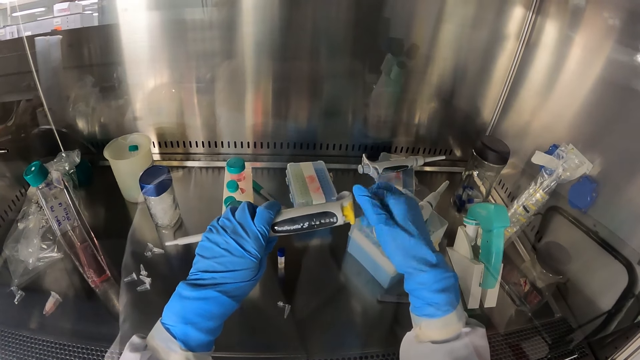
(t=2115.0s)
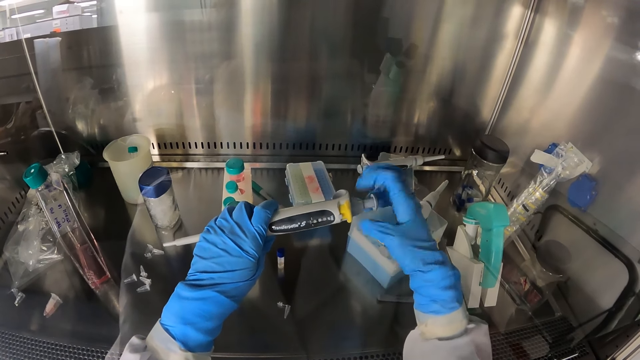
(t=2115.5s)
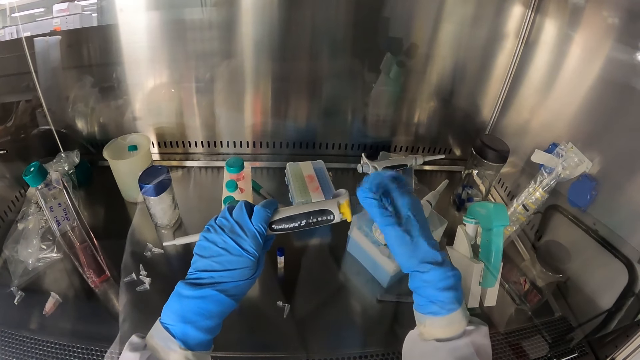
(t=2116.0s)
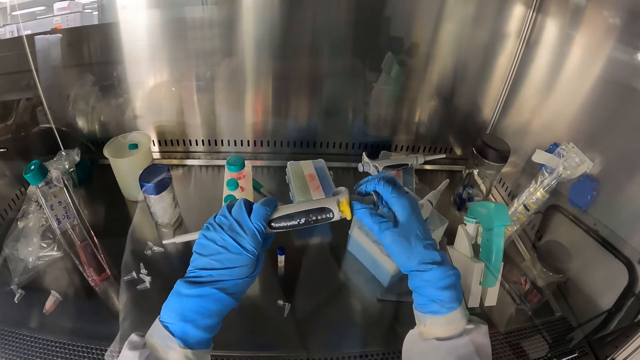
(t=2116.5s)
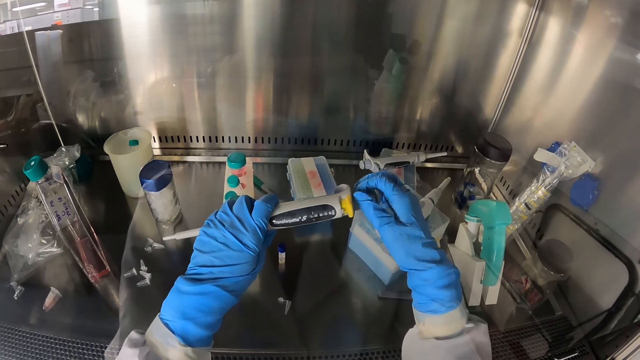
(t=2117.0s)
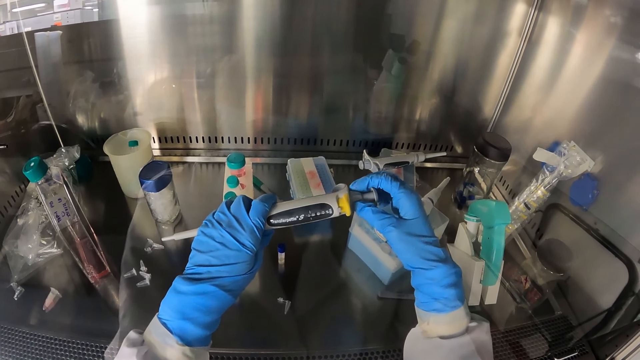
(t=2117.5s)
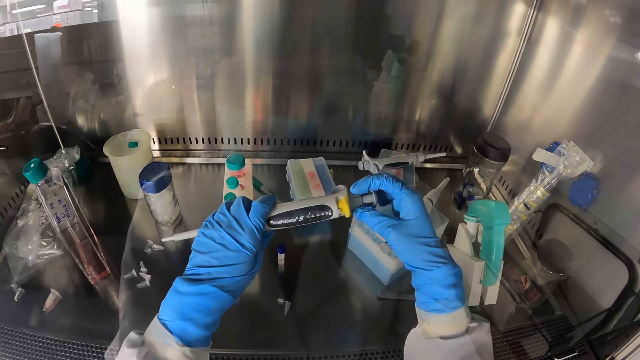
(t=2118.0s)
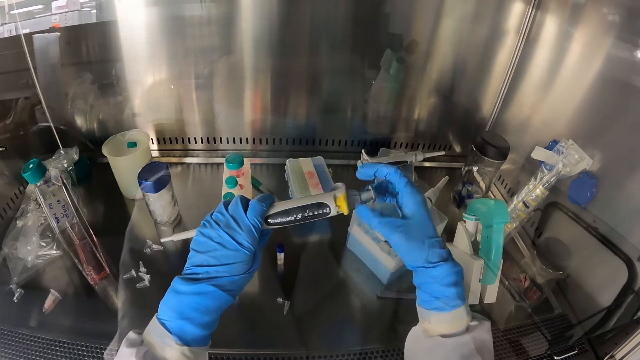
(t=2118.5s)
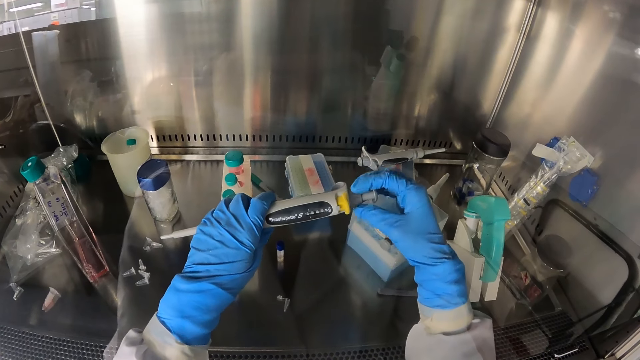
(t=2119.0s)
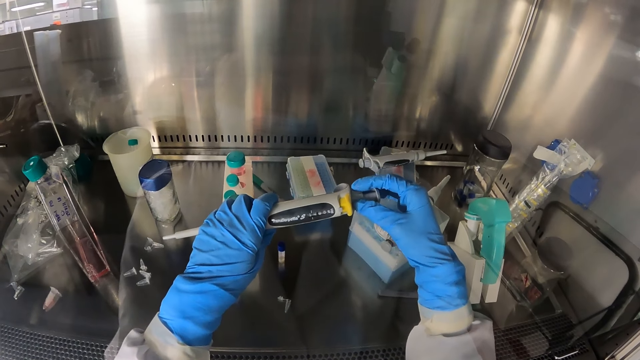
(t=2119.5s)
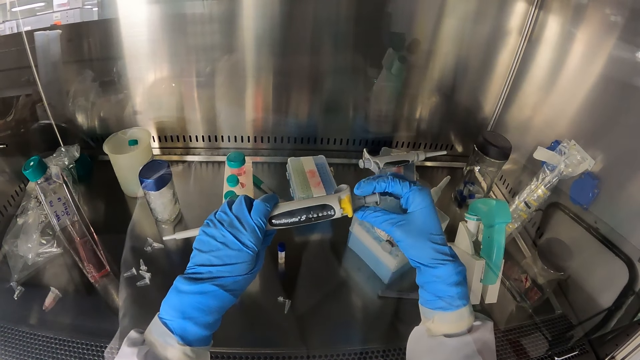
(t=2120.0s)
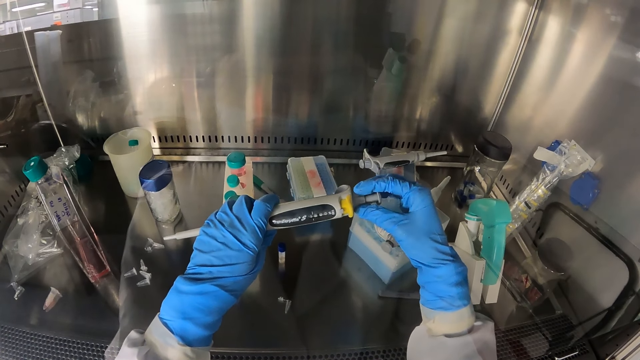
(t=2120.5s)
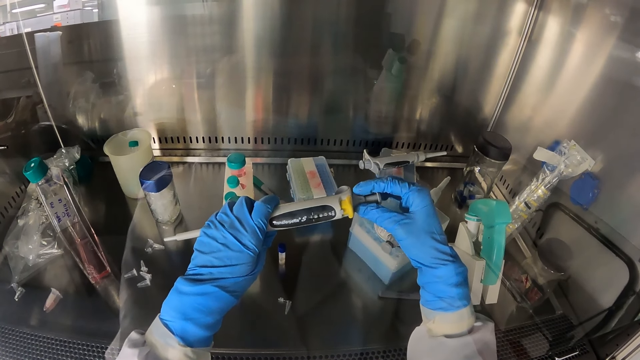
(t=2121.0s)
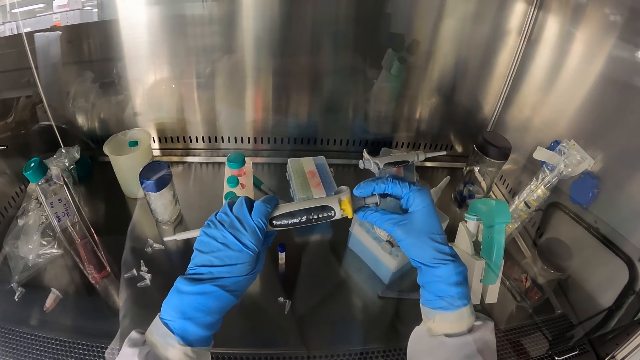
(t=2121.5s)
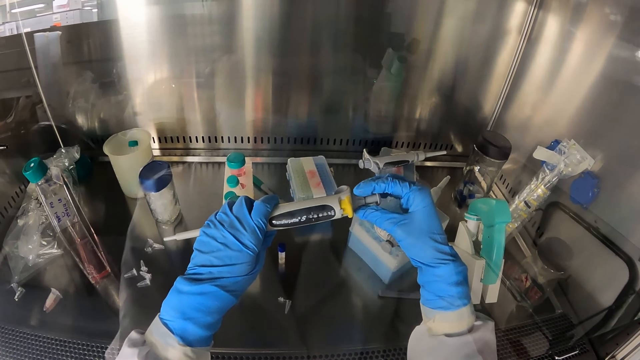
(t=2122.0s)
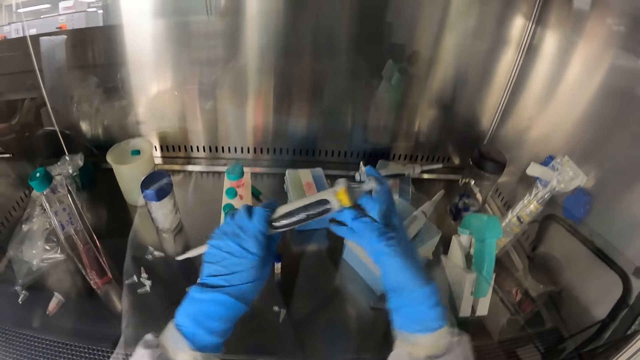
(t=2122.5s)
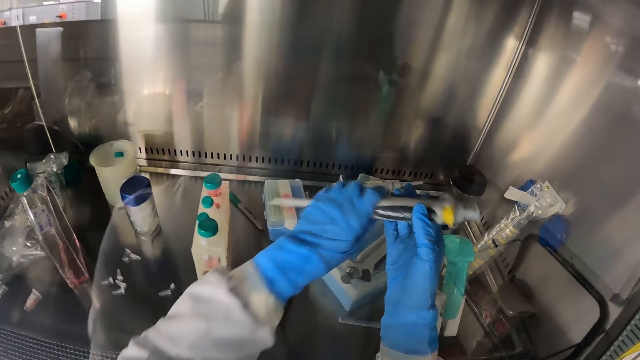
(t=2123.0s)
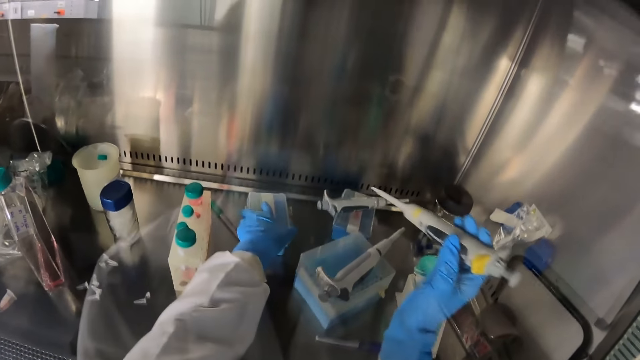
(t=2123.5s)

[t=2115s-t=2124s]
The camera wearer passes the micropipette from her left hand to her right hand.

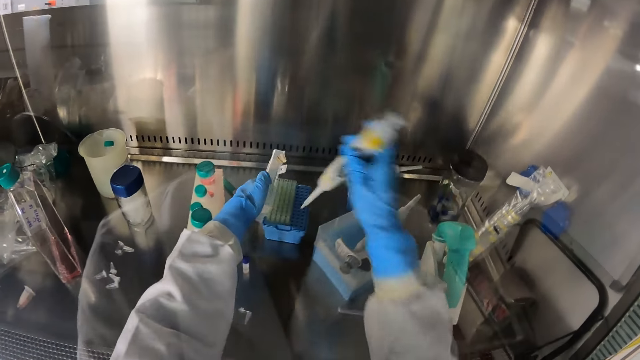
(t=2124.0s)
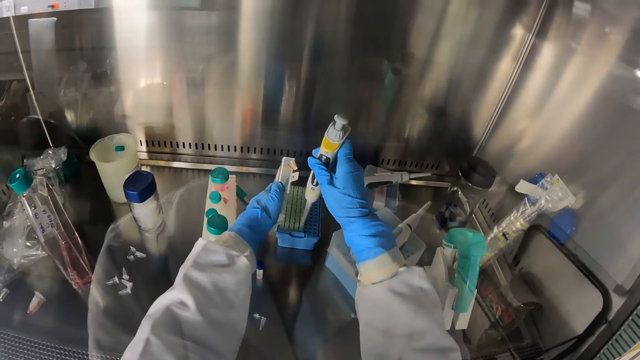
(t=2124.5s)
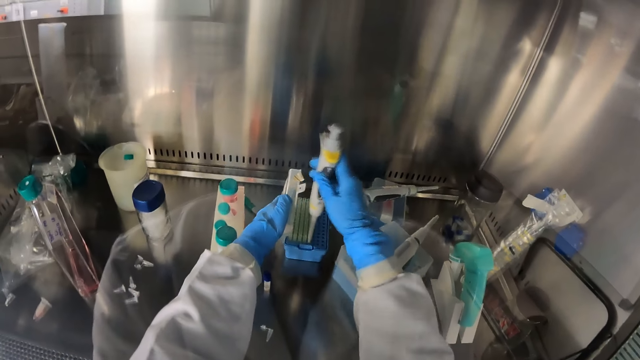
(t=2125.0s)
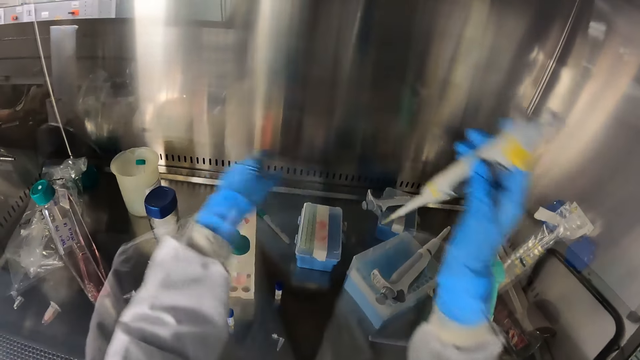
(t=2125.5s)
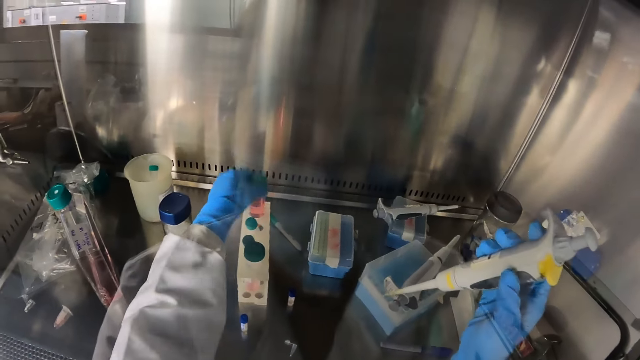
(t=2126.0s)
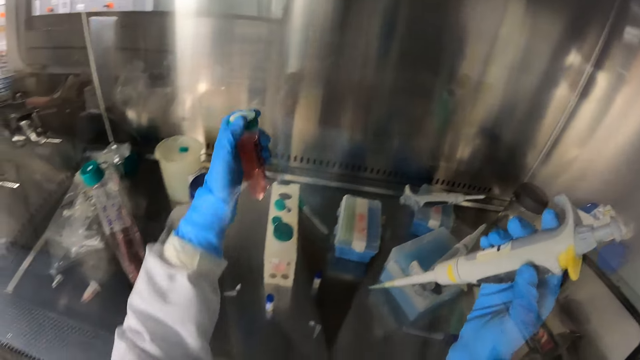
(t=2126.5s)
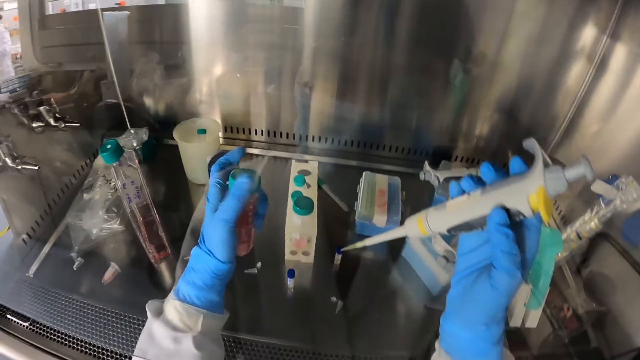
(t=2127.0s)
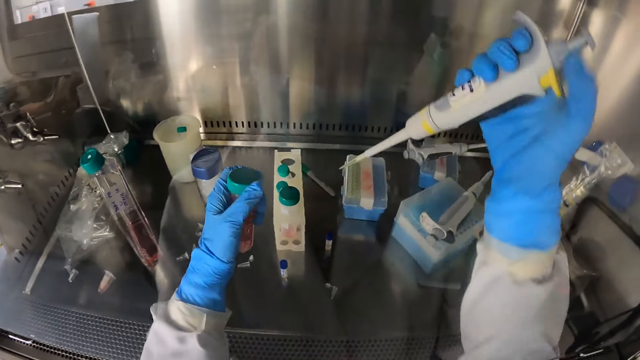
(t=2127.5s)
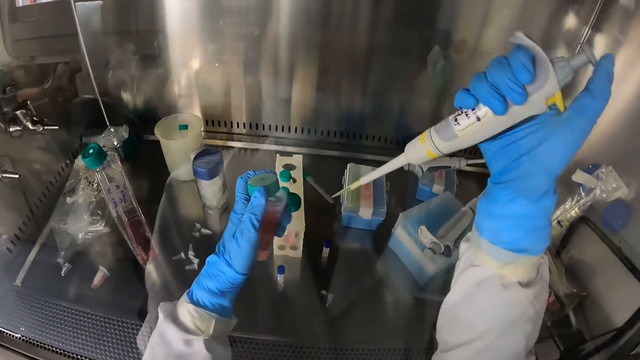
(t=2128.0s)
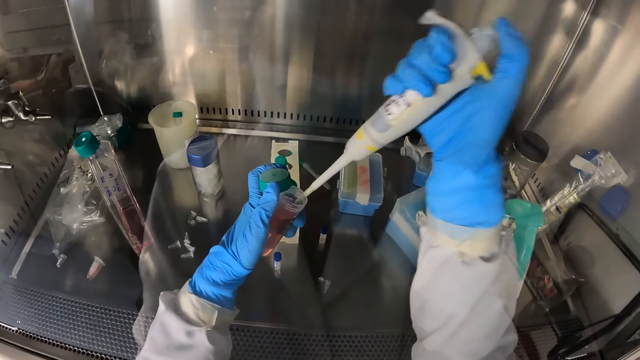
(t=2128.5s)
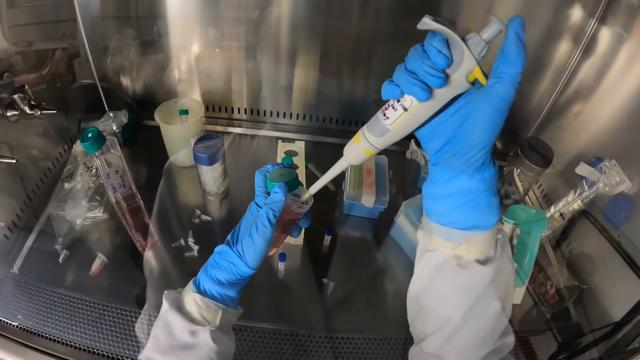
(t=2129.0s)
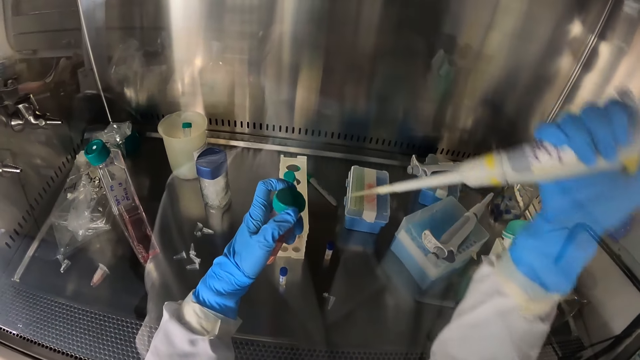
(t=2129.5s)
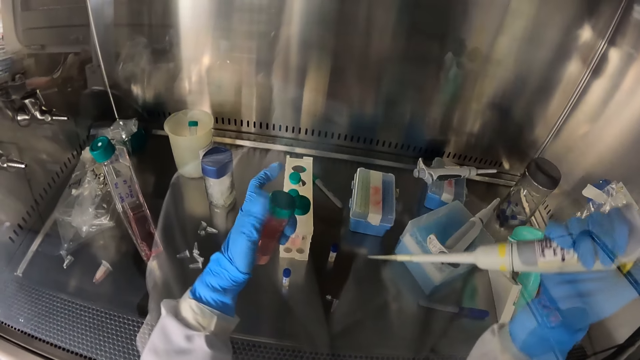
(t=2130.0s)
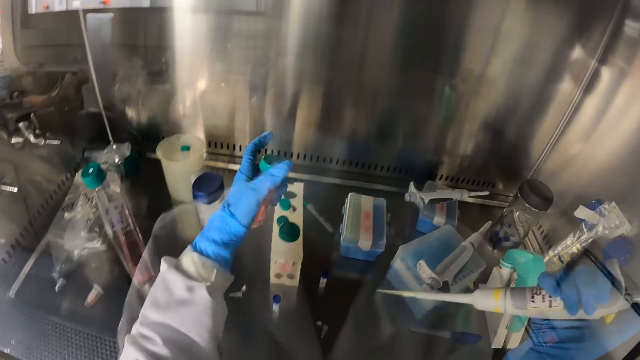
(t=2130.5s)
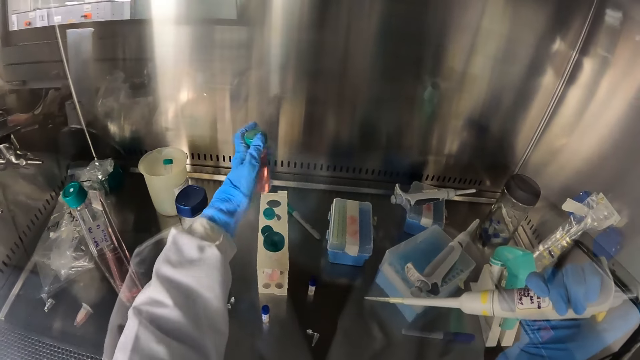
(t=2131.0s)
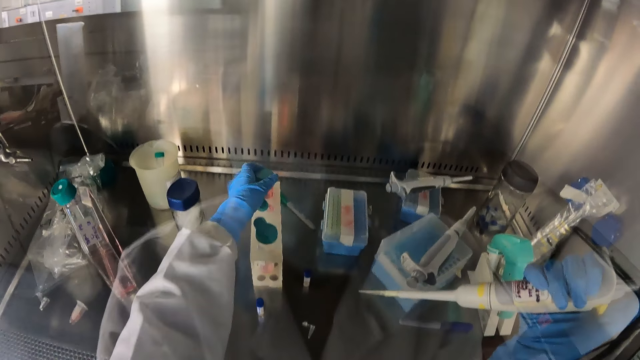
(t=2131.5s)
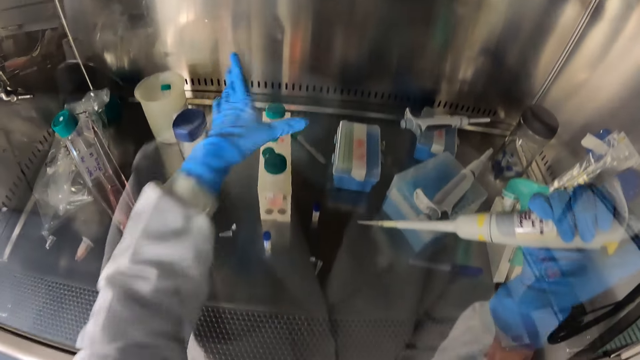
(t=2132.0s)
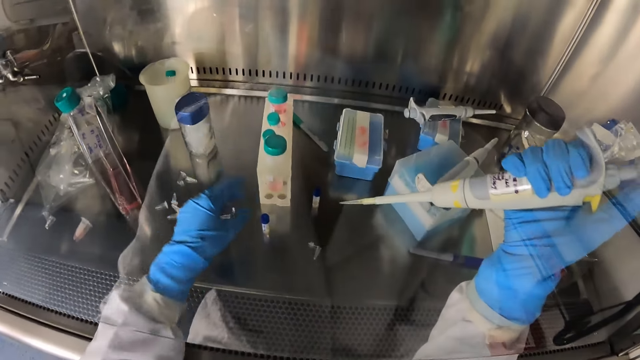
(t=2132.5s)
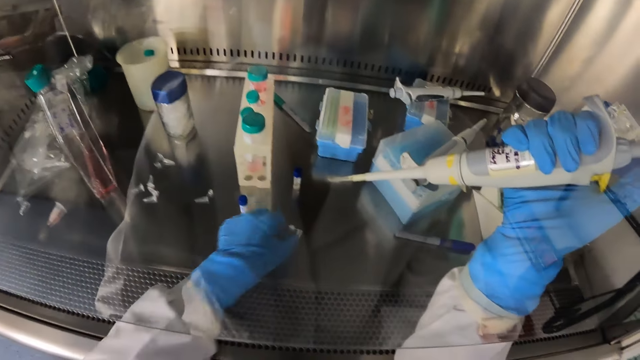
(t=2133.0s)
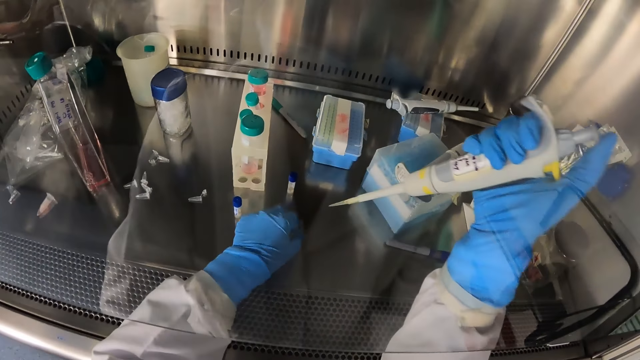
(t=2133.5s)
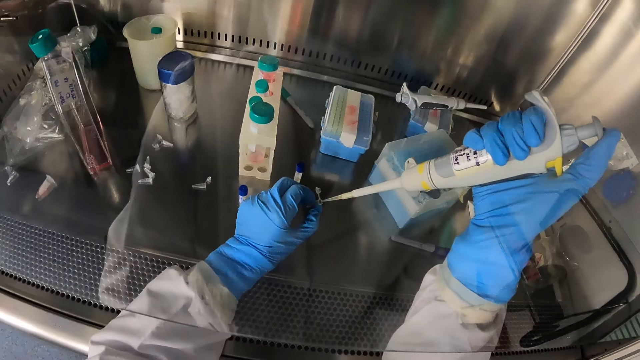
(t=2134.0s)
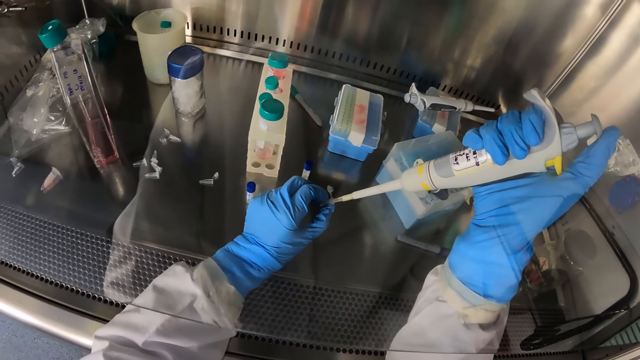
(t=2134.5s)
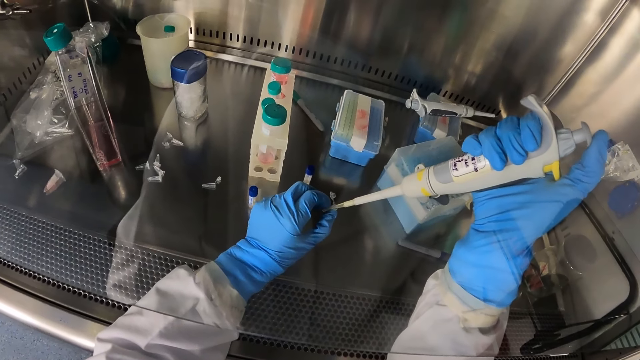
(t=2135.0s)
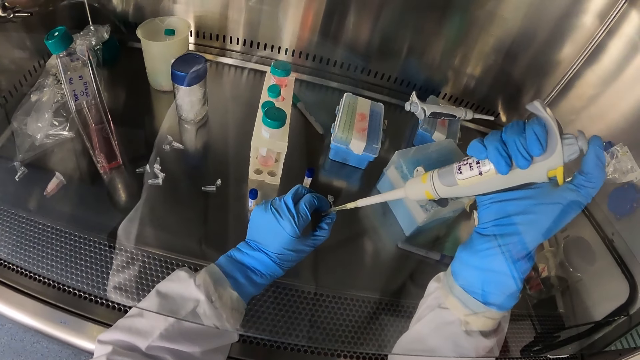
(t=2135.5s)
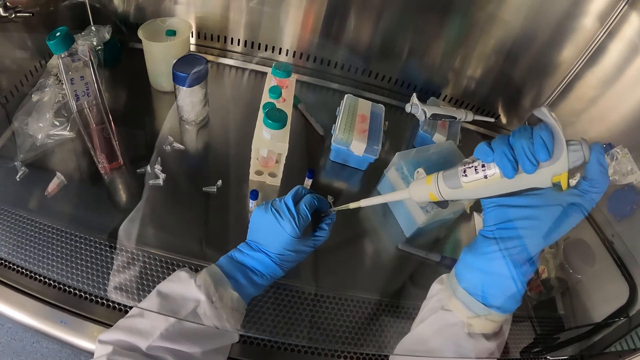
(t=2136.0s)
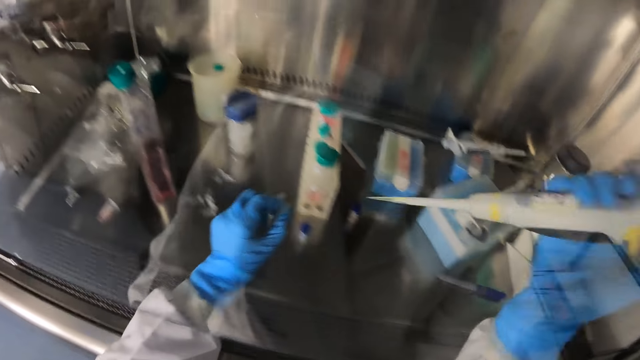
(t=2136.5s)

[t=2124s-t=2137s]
The camera wearer opens the test tube crate or case on the laboratory shelf with her left hand. She presses the test tube crate on the laboratory shelf with the micropipette or baster in her right hand. She picks an injector from the case with the baster. She closes the test tube crate on the laboratory shelf with her left hand. She picks a vacutainer tube from the test tube rack on the laboratory shelf with her left hand. She opens the vacutainer tube with her left hand. She draws some chemicals from the vacutainer tube in her left hand with the micropipette in her right hand. She closes the vacutainer tube with her left hand. She places the vacutainer tube in the test tube rack with her left hand. She picks a test tube from the laboratory shelf with her left hand. She releases the chemicals into the test tube with the micropipette in her right hand.
